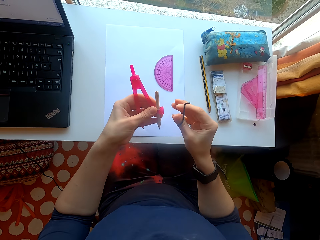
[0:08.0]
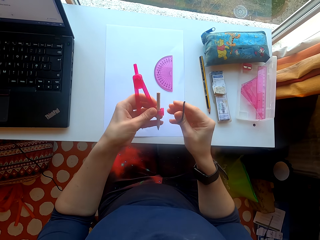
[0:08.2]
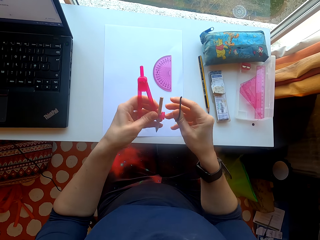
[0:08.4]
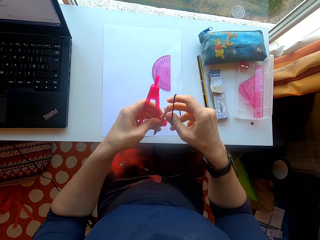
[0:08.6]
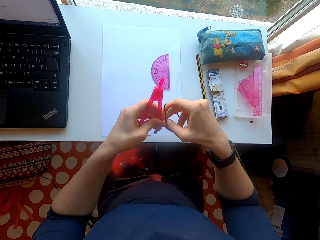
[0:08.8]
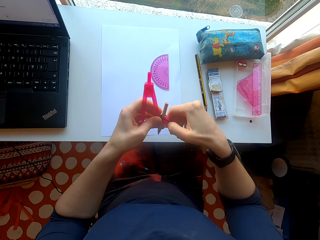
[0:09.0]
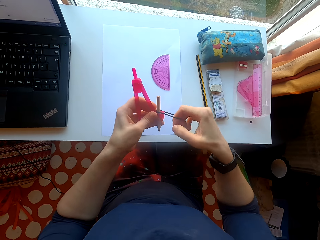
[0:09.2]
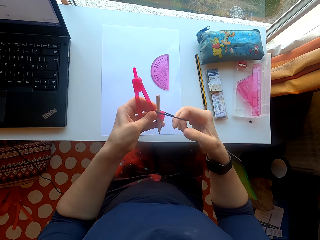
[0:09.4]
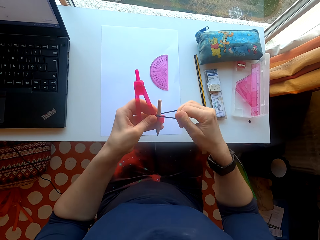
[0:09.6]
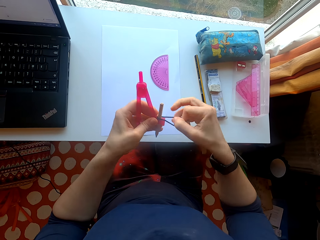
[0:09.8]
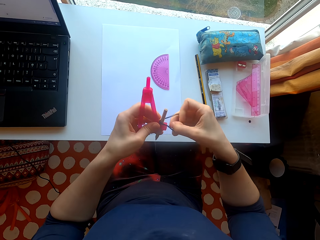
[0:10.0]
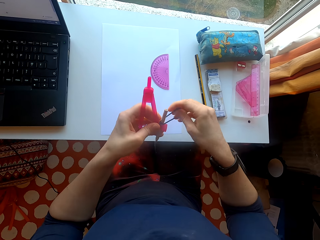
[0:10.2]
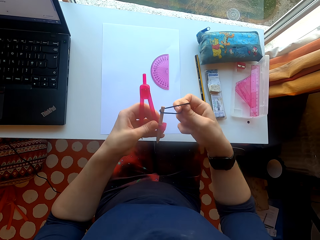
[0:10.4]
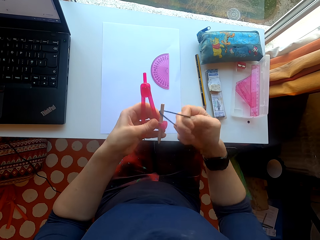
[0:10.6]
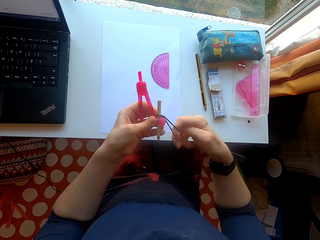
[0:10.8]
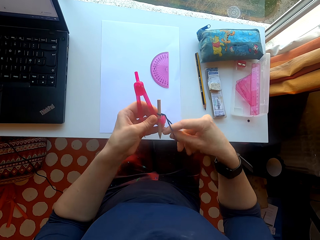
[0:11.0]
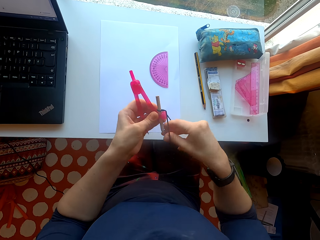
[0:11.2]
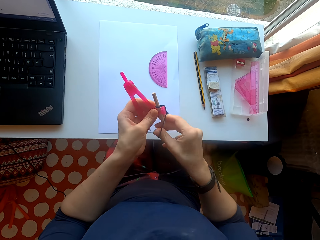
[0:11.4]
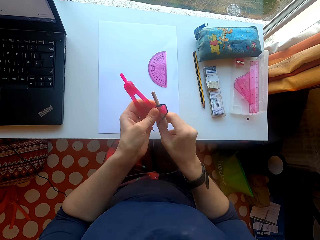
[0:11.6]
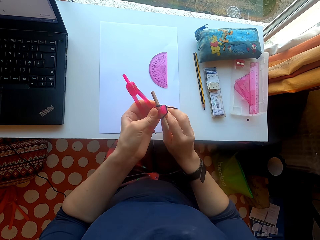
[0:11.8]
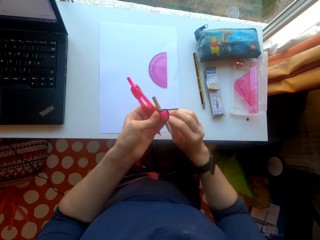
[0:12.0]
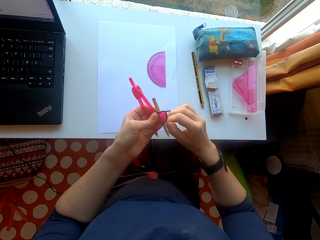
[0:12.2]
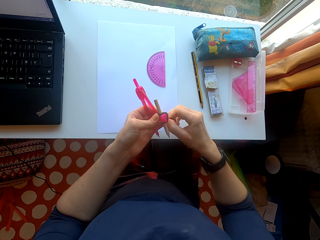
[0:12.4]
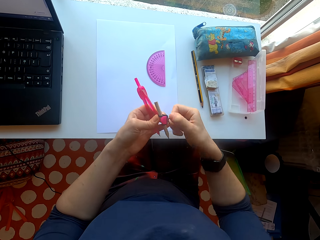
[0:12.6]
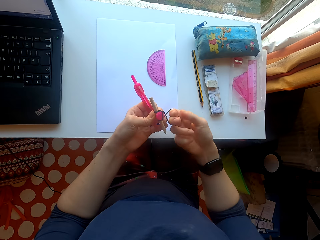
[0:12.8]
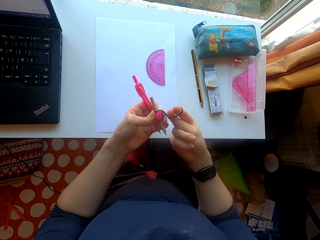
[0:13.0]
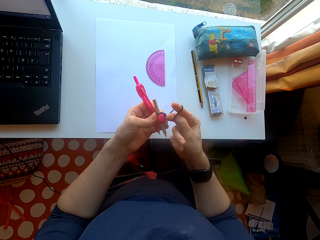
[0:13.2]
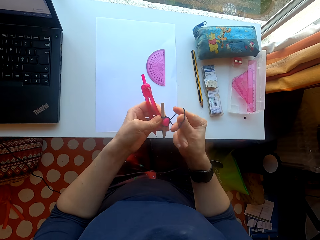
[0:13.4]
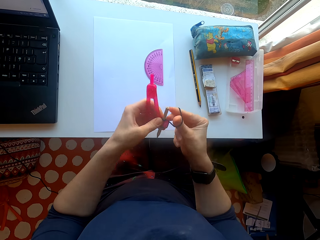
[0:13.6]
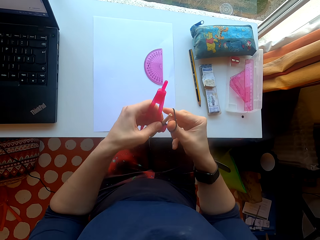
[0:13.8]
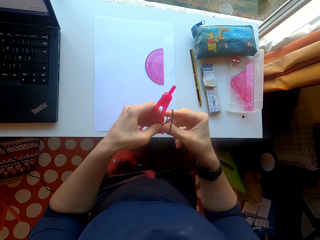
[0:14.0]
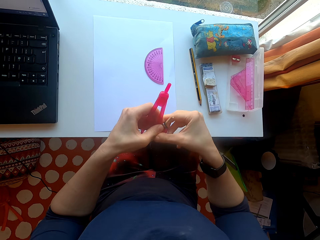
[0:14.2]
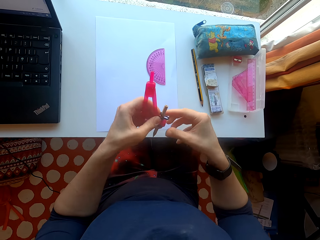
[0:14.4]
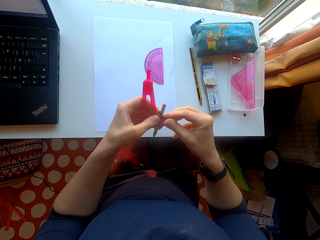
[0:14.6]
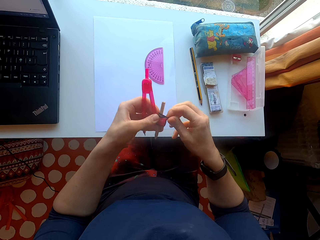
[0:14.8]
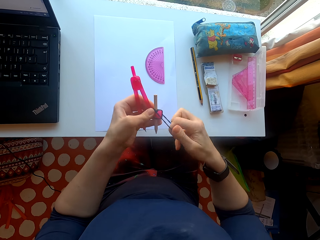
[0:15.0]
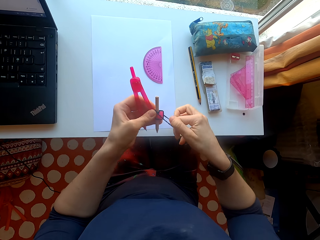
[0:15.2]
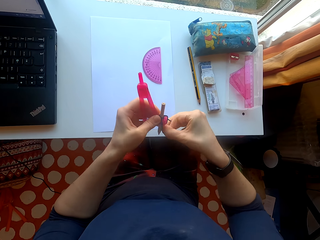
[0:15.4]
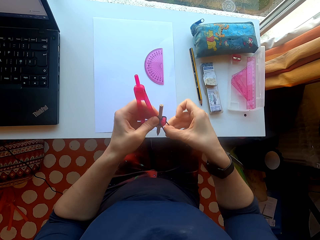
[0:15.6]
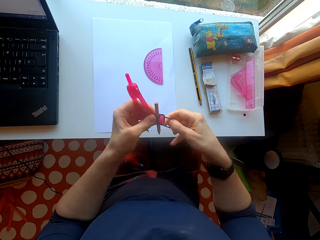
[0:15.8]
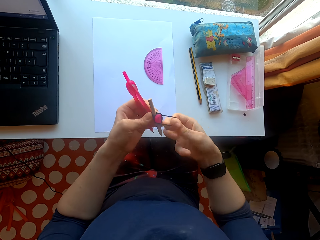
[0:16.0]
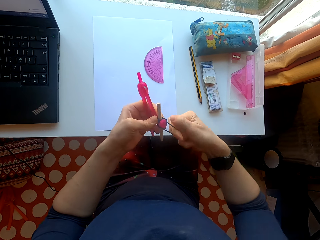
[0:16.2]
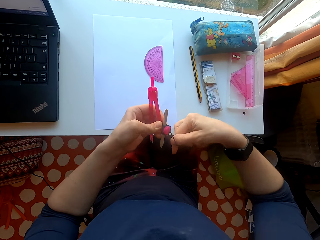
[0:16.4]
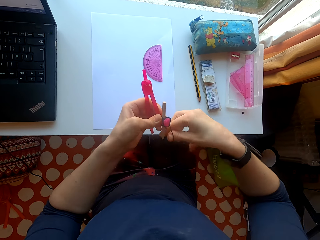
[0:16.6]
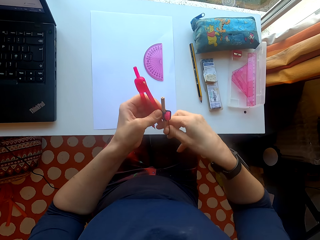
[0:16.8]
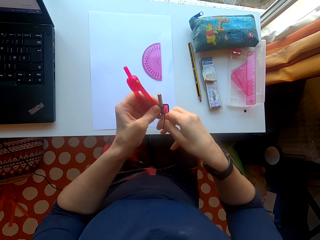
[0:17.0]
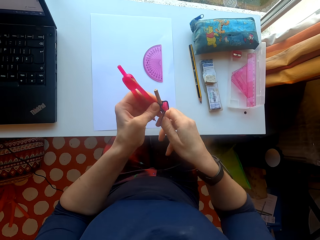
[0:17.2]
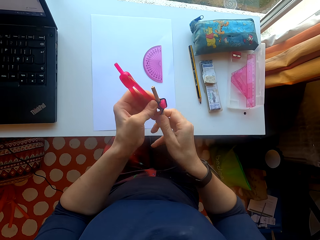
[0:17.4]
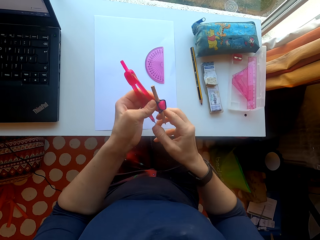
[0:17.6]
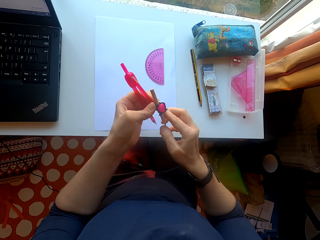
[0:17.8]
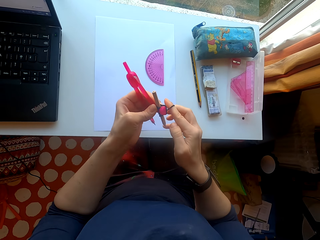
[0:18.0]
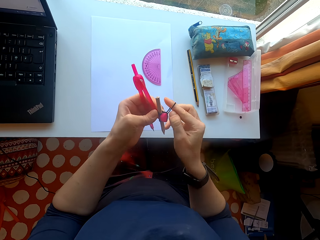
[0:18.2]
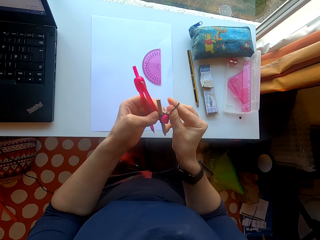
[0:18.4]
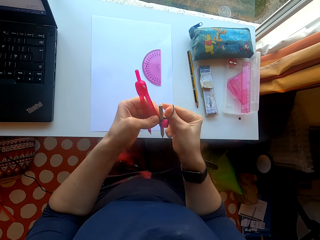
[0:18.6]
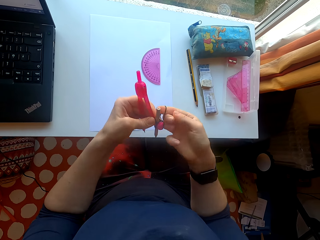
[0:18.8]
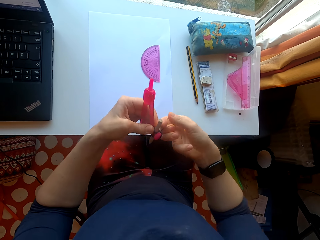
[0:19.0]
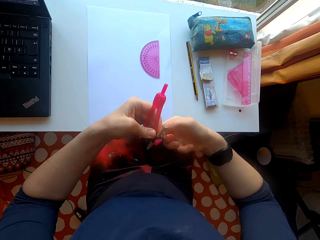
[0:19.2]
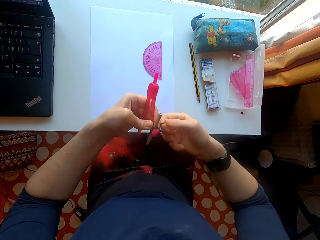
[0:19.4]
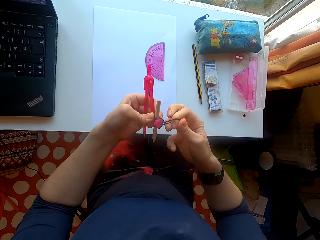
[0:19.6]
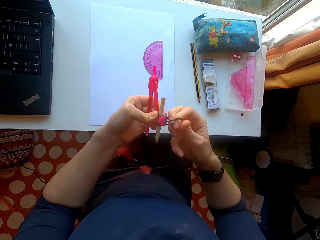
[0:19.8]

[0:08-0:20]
The camera wearer ties a rubber band around the pencil.

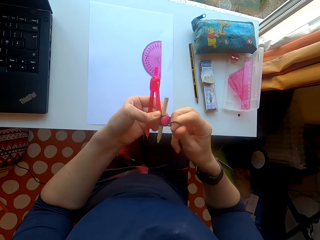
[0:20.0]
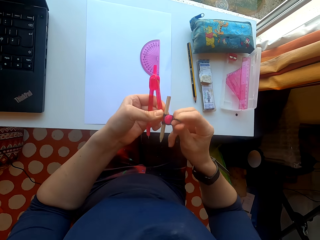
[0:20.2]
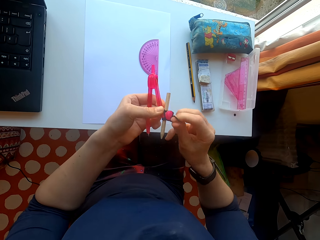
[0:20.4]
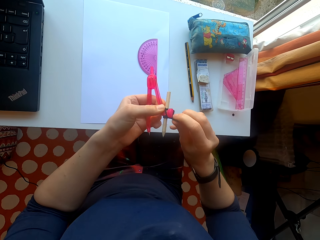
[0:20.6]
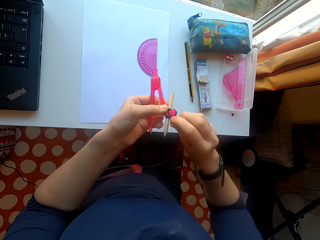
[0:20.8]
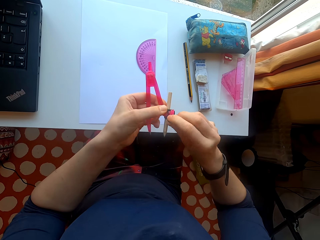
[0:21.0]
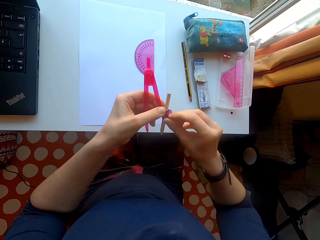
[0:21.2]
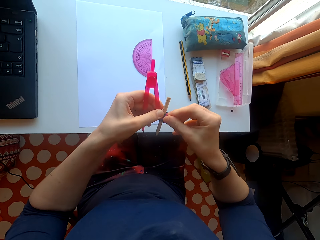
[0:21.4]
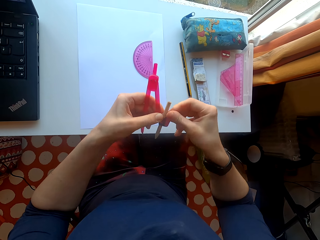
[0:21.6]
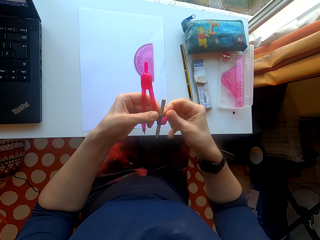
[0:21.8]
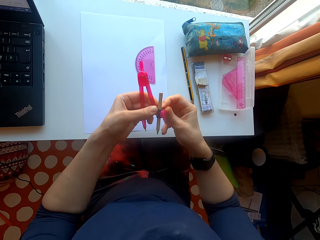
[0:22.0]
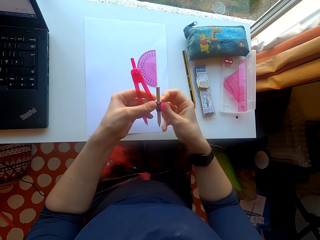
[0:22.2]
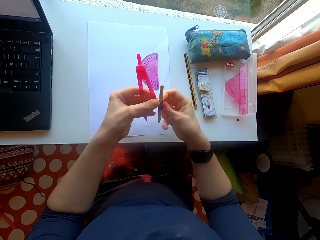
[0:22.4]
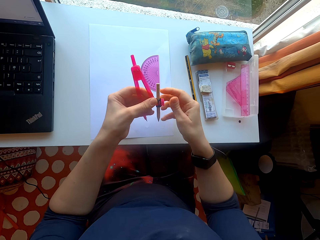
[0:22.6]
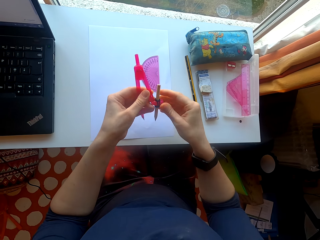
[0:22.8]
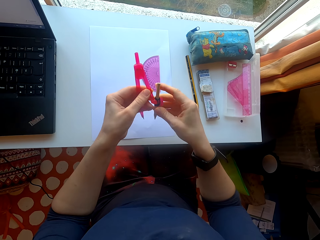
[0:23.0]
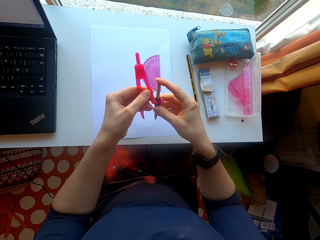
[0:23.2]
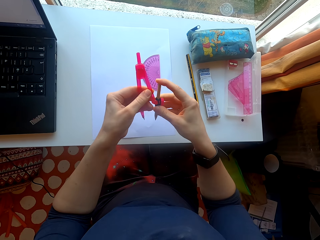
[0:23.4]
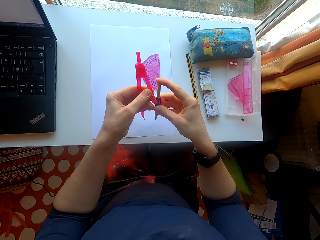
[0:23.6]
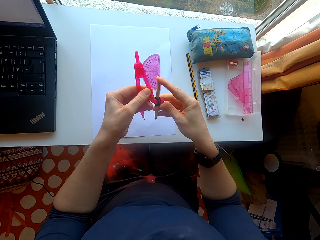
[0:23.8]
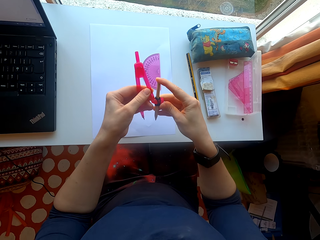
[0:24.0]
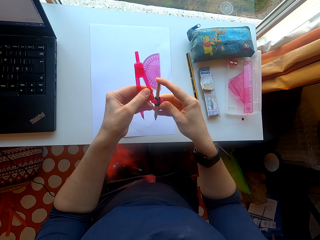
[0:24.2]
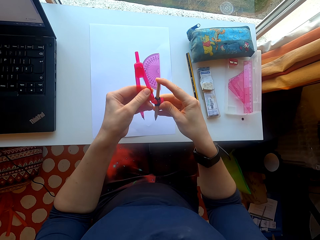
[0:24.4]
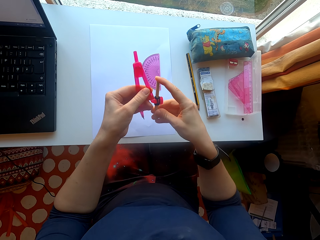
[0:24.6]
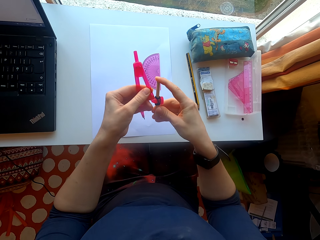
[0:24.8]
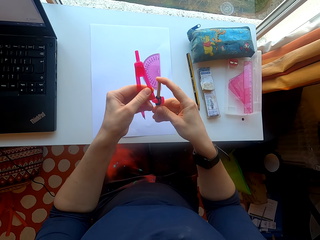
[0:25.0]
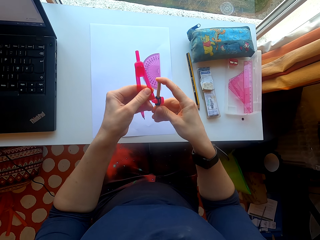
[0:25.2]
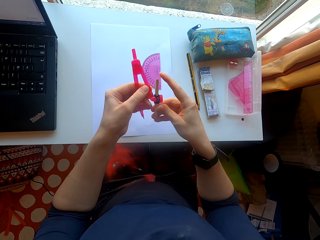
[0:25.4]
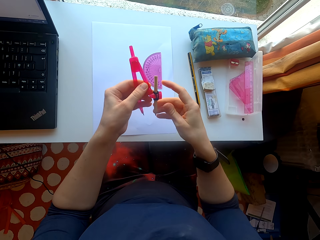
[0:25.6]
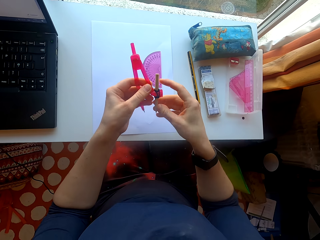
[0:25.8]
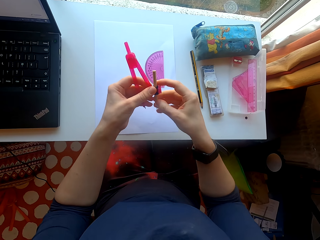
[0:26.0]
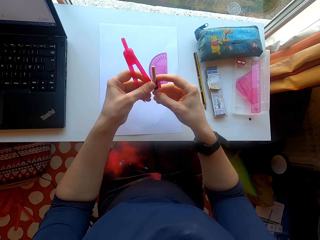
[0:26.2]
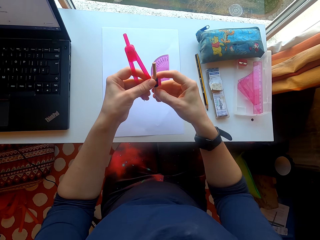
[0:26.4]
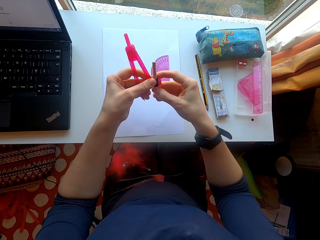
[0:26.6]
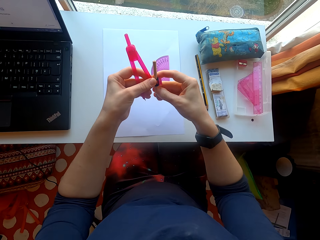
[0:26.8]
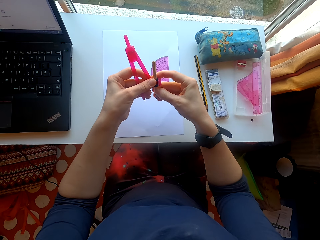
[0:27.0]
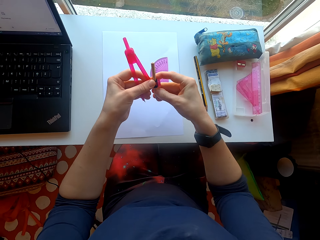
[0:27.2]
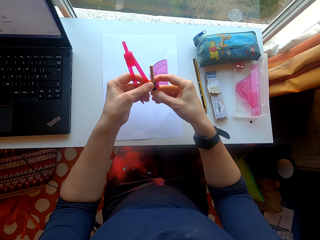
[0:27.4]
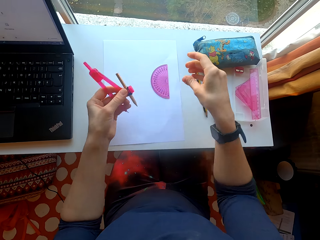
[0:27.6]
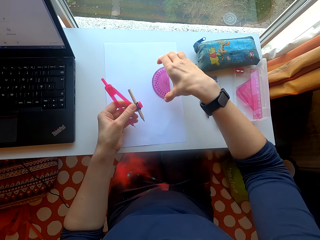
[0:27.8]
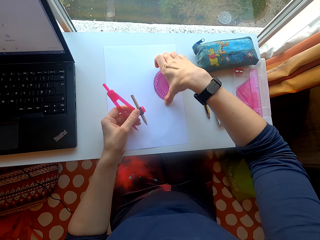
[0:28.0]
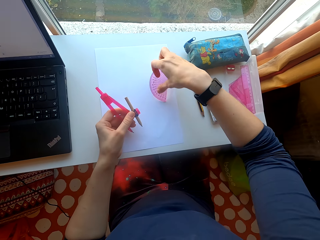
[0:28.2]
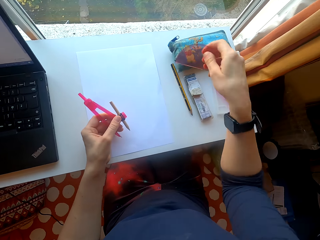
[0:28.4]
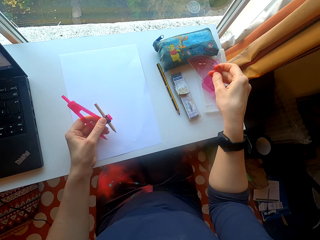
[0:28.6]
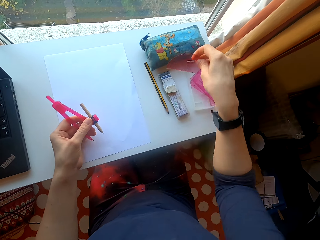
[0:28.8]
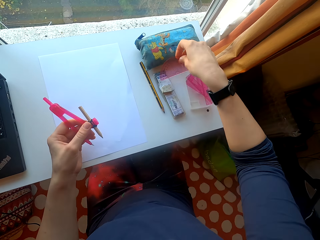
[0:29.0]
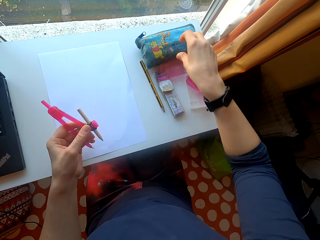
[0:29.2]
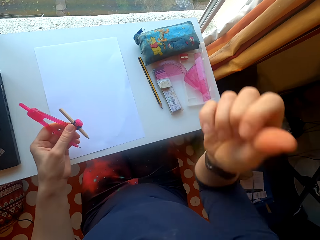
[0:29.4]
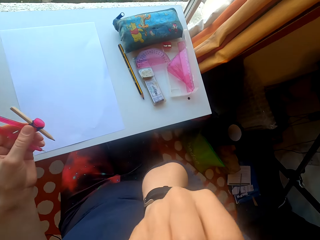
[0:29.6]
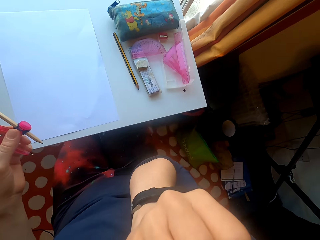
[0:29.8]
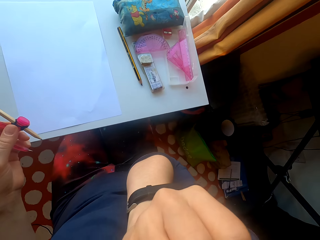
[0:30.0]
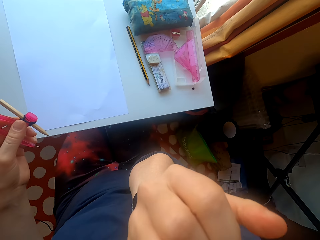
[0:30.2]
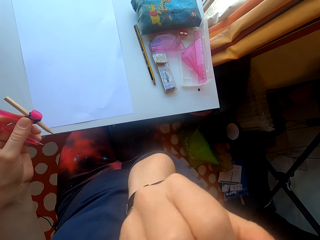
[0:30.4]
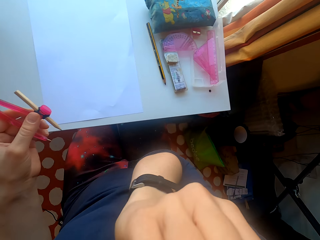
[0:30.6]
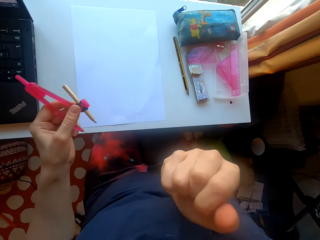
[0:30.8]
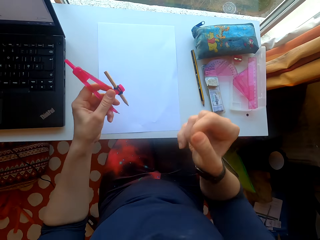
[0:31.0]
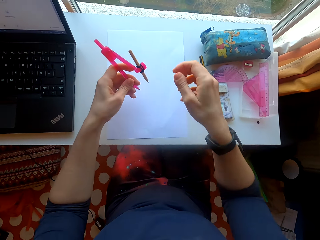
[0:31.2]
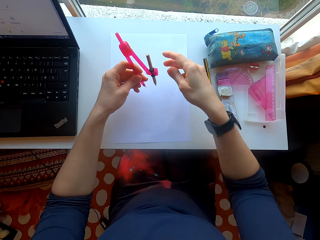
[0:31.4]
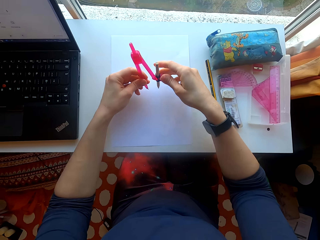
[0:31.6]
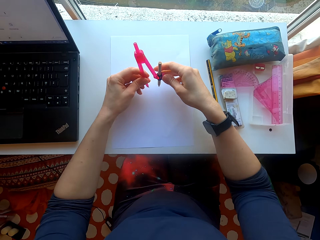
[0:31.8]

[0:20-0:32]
The camera wearer puts the protractor aside. They remove the square from the paper.
